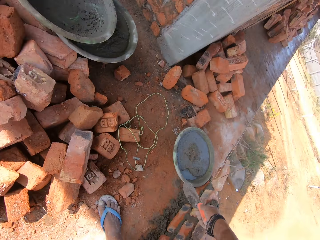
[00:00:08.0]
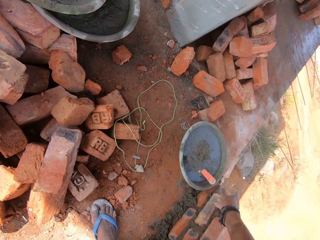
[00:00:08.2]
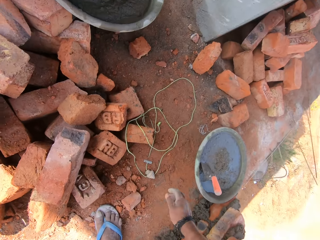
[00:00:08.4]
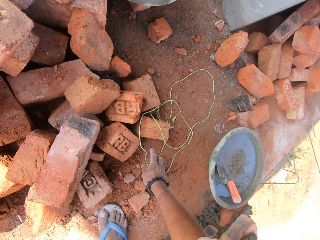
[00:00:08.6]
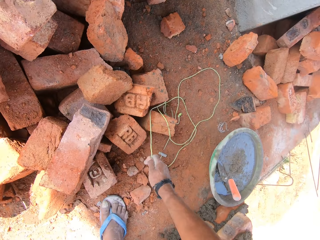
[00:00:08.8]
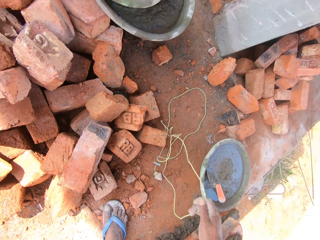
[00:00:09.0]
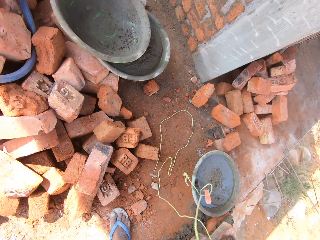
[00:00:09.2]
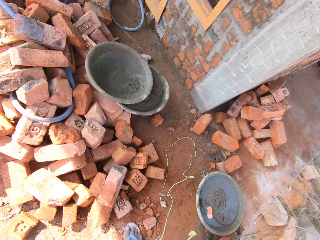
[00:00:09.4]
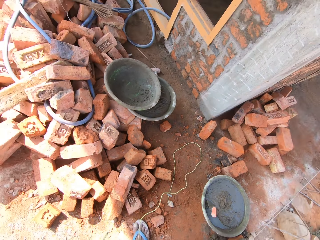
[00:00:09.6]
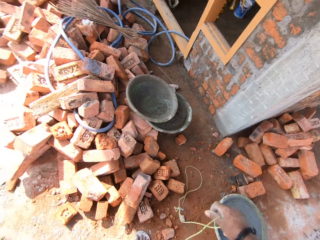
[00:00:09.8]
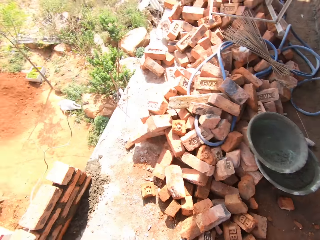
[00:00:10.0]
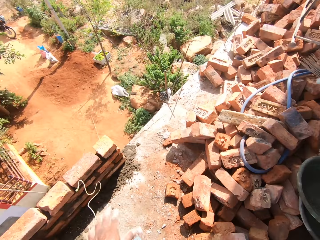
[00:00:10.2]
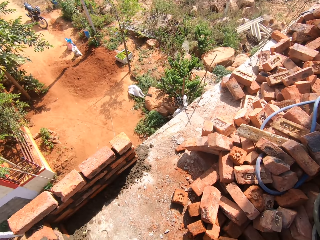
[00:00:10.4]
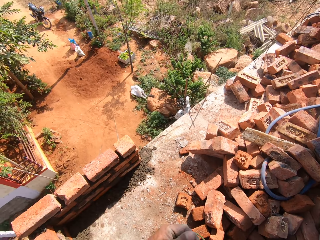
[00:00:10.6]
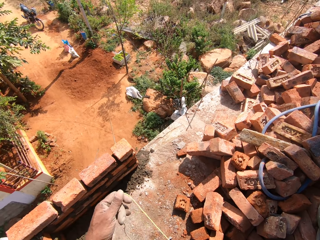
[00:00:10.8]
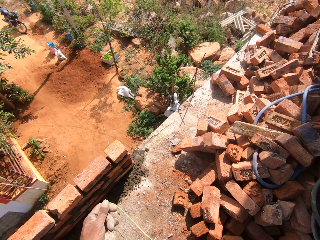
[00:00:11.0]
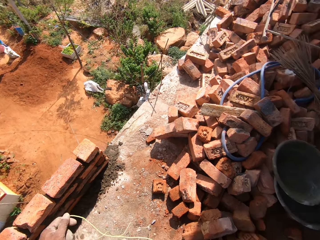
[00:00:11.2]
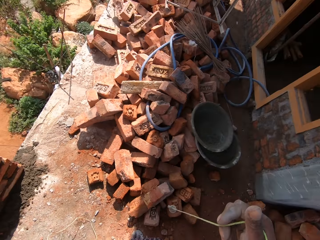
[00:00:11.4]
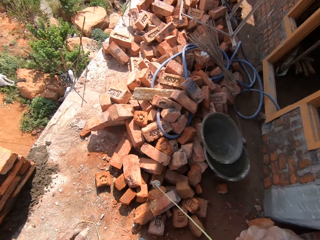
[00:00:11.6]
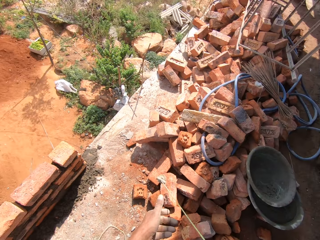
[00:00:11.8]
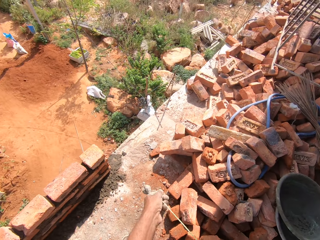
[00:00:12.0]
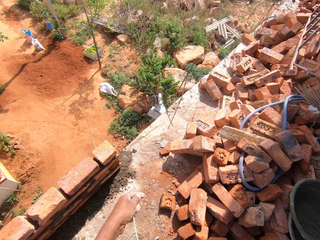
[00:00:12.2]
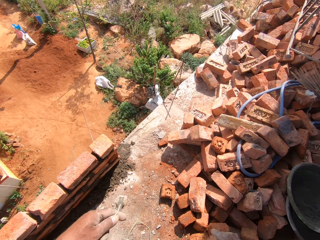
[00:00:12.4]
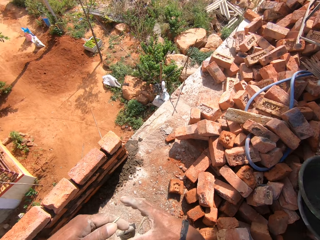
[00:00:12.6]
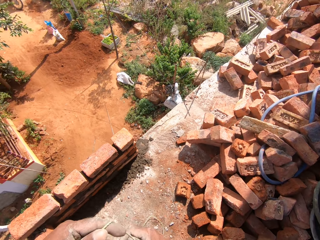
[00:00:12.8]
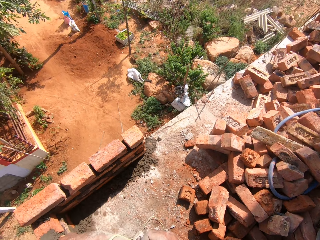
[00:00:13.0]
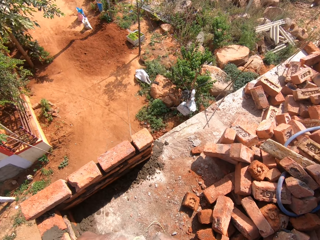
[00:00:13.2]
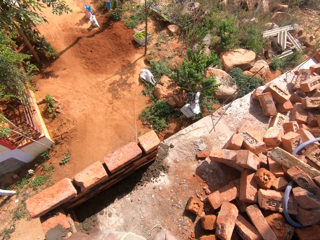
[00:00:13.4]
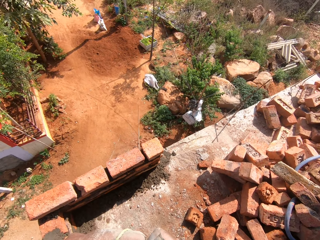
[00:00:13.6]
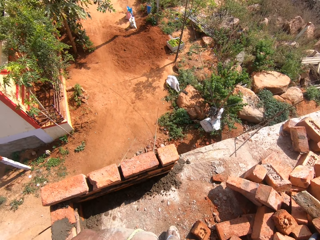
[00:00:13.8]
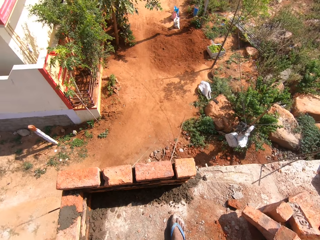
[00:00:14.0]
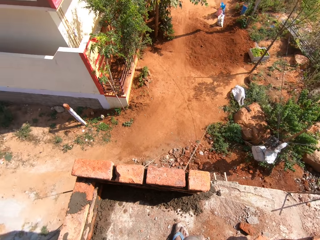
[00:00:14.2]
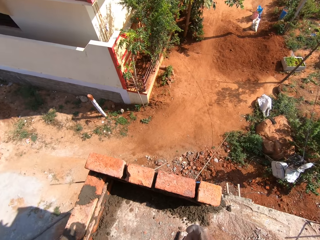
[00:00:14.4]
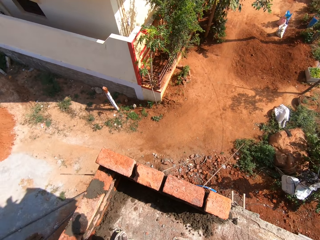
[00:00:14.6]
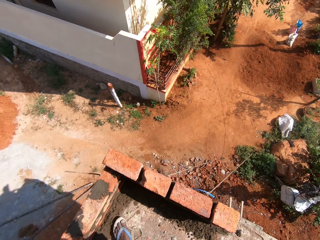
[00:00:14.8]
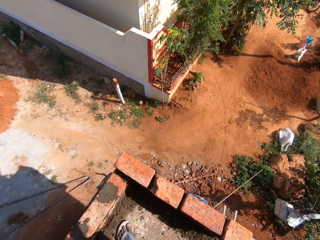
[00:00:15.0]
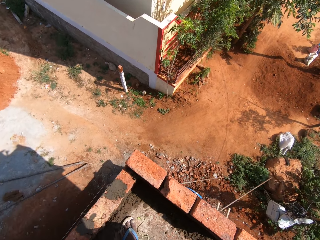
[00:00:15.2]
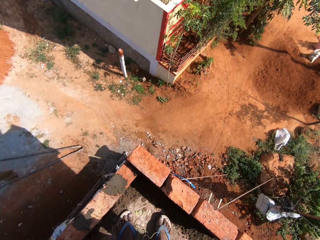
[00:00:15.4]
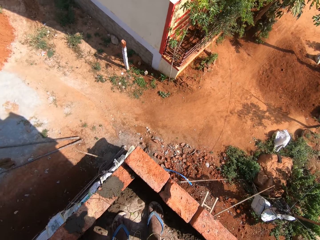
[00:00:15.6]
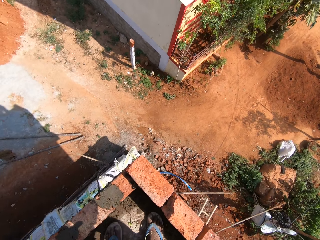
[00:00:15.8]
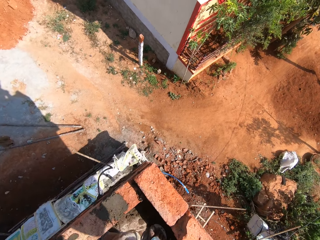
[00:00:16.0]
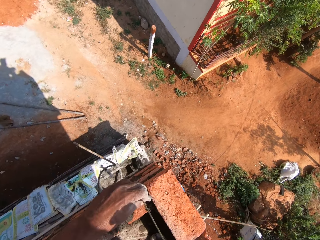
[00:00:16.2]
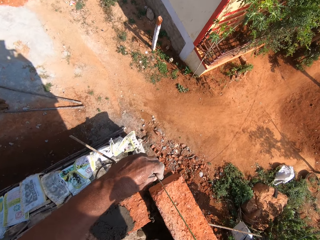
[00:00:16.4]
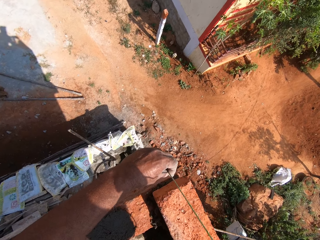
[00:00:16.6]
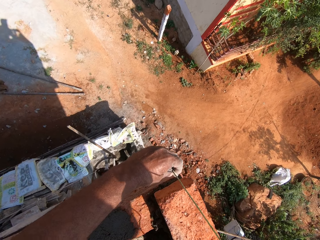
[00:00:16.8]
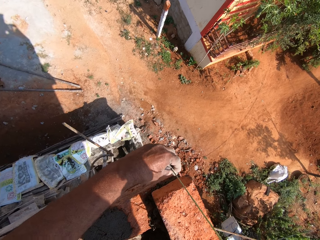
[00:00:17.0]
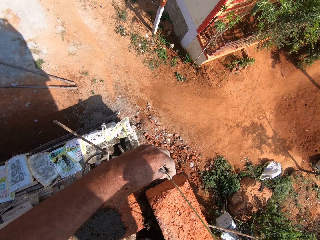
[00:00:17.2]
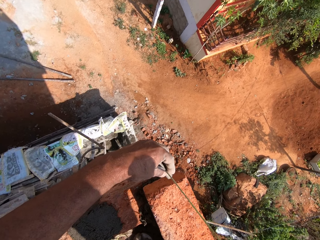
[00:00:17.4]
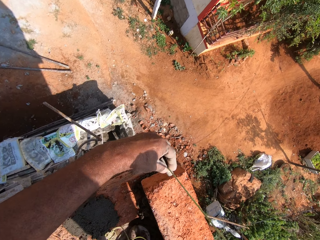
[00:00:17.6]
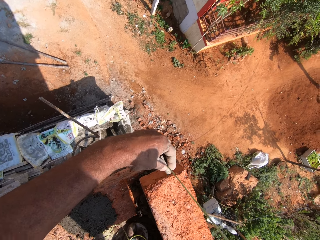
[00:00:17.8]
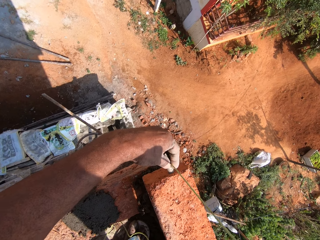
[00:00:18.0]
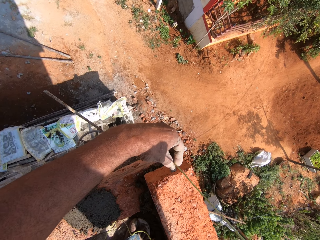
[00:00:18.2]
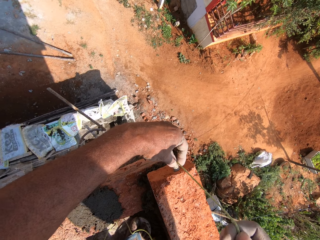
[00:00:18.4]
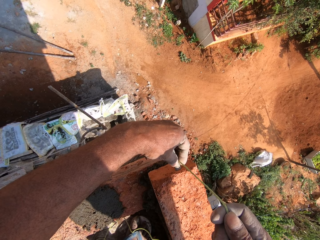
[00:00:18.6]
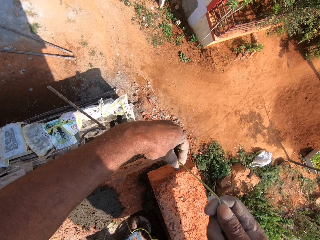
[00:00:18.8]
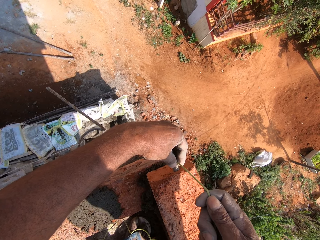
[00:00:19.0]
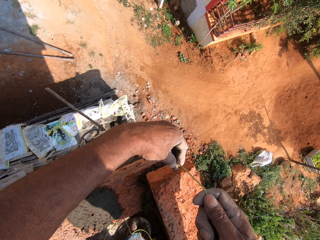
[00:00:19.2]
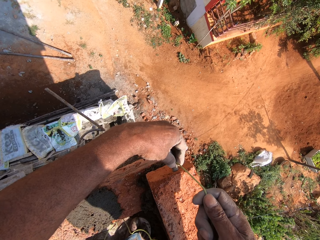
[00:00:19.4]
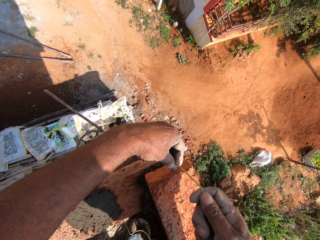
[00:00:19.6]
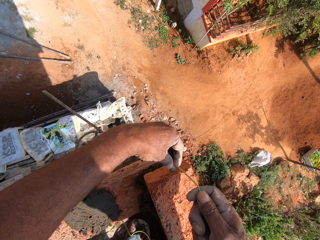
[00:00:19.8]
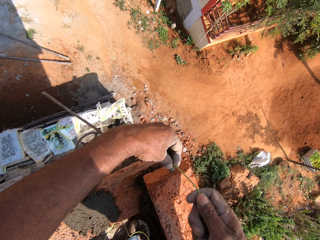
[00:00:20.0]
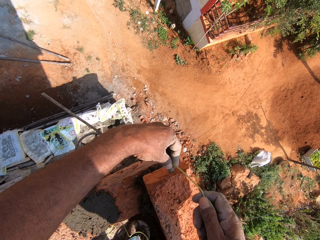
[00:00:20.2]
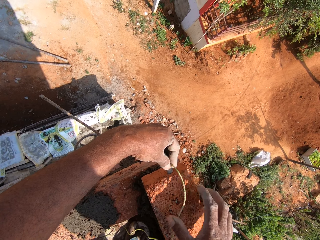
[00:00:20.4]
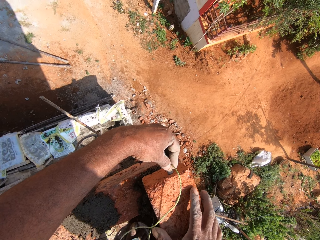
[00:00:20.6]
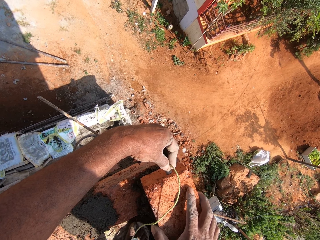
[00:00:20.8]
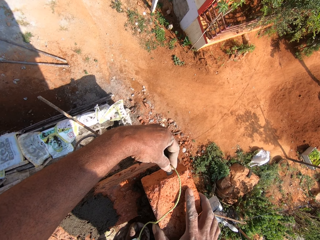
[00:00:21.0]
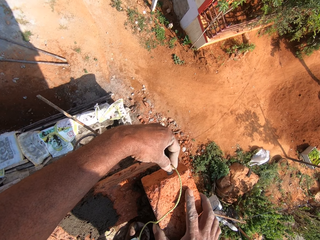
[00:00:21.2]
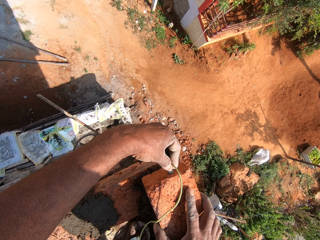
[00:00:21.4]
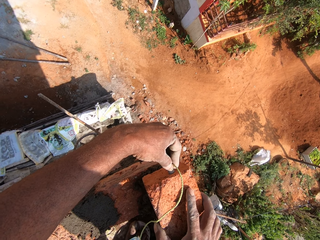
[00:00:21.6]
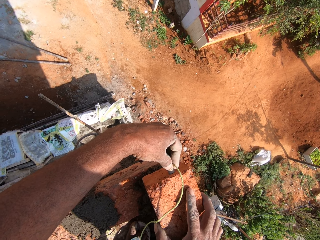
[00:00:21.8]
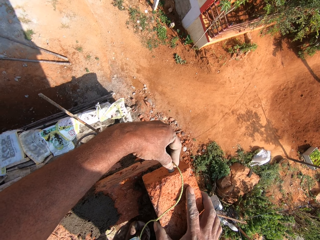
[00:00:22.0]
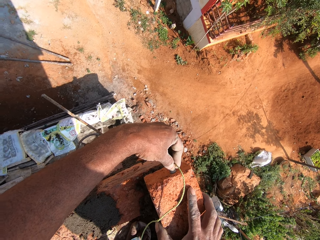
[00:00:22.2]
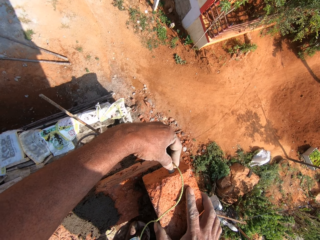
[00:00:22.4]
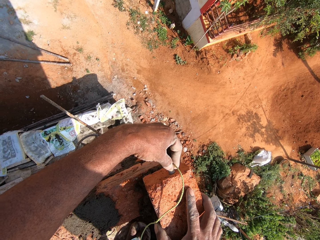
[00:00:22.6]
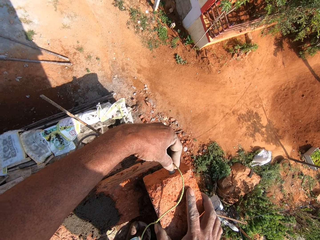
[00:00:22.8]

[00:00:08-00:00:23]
The camera wearer puts the trowel in the iron tasla. They pick up a string from the ground with the right hand. They pull the plumb bob with both hands. They measure the bricks with the string. They align the wall with a plumb bob. They hold the plumb bob with the left hand.

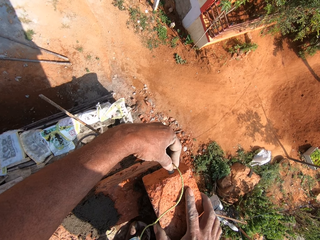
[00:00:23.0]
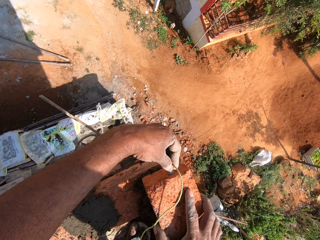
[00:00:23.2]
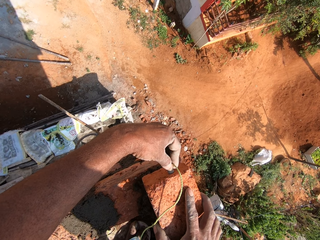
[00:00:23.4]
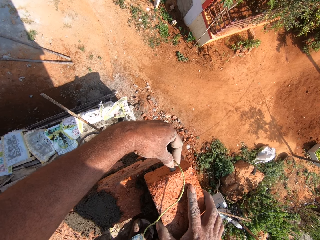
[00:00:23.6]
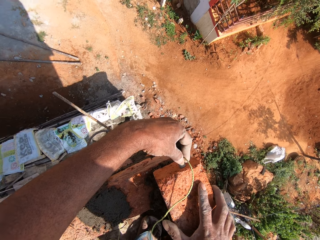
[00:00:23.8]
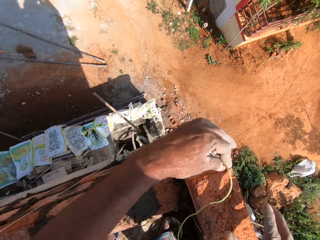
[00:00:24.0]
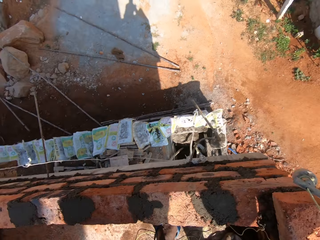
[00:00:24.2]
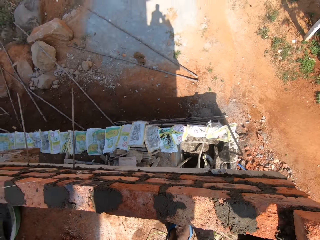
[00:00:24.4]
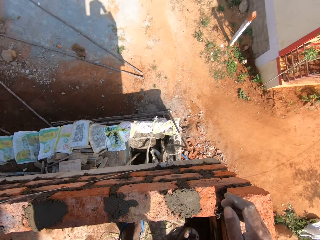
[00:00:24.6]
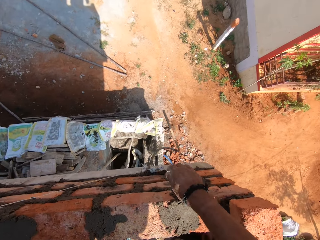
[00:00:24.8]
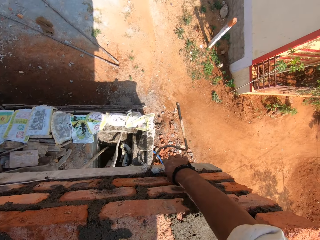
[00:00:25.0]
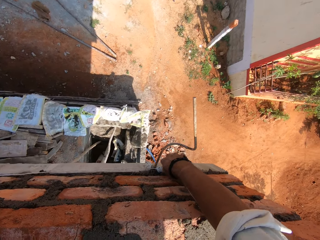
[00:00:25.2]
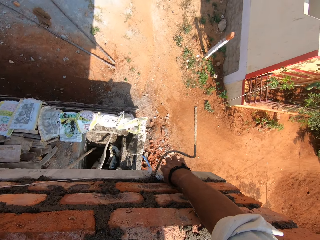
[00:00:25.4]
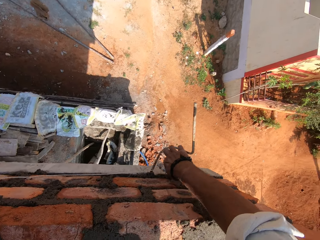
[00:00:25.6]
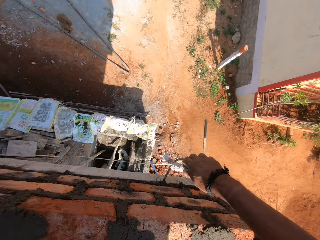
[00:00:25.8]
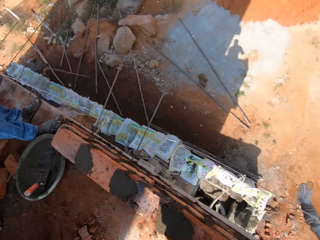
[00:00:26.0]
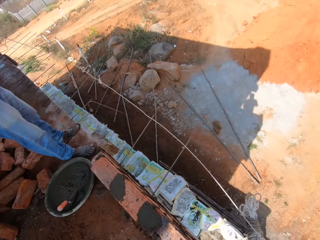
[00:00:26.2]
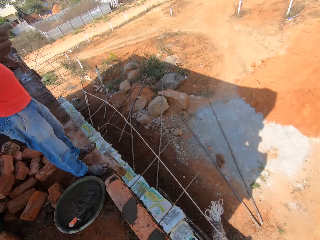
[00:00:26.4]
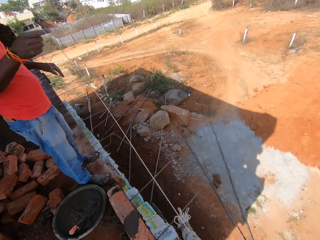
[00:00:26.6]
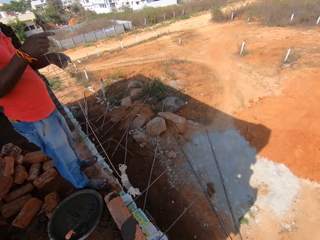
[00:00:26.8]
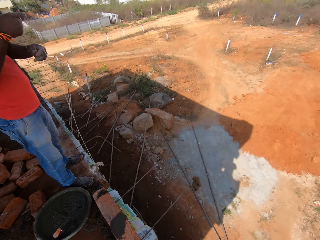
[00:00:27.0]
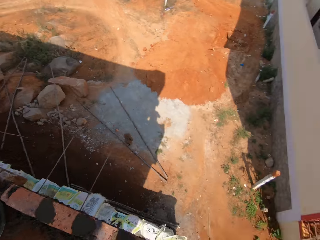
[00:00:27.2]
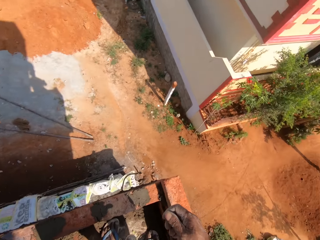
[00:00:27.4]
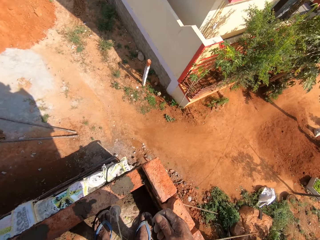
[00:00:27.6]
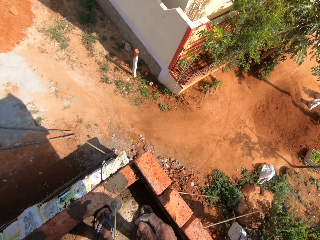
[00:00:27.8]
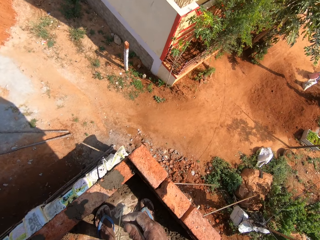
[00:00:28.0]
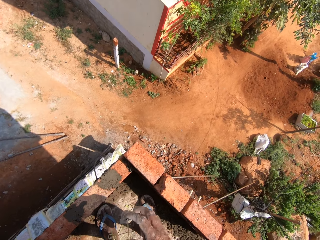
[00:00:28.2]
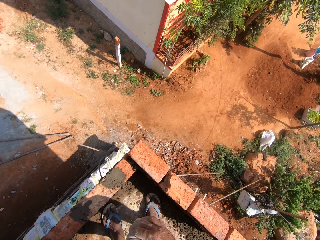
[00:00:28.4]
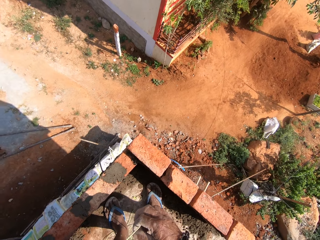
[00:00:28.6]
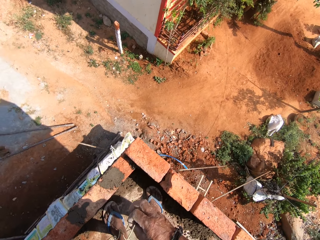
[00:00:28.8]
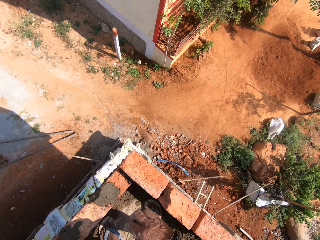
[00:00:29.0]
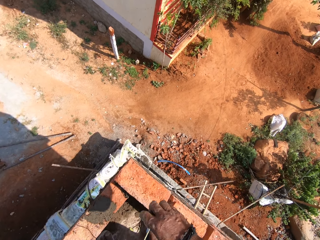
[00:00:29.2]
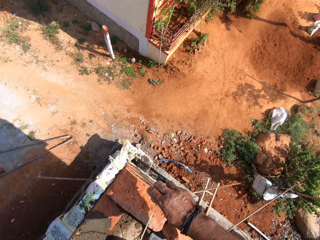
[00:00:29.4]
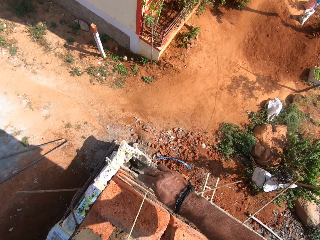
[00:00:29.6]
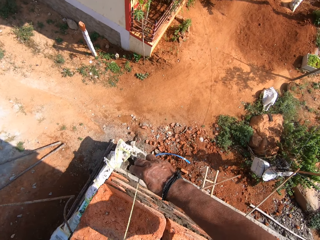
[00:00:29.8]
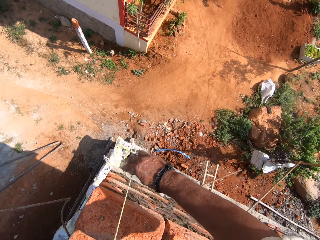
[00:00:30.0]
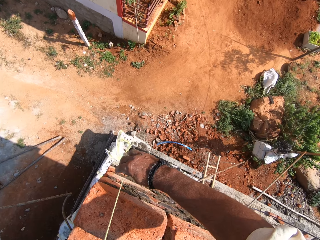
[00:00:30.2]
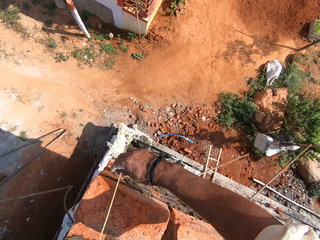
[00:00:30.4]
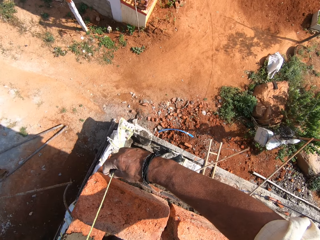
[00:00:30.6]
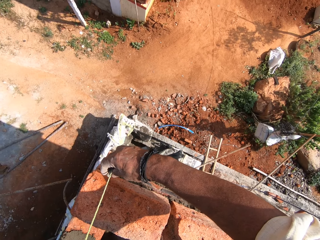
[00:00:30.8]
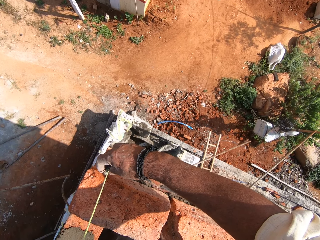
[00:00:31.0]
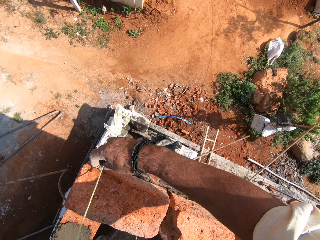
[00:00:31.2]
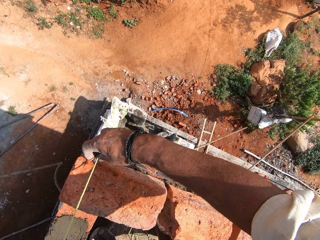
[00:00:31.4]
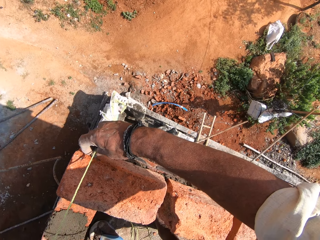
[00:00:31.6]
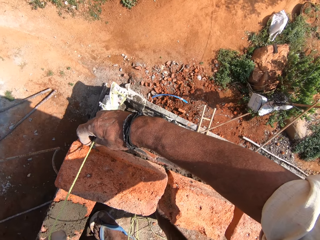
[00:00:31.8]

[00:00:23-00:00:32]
The camera wearer removes the string from the brick. They hold the thread with the left hand. A man pulls the thread with both hands. The camera wearer measures the bricks with the string.
